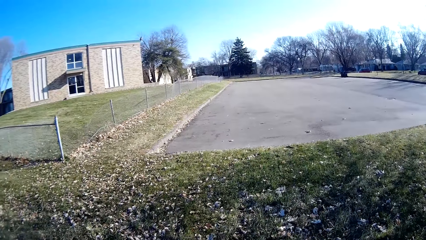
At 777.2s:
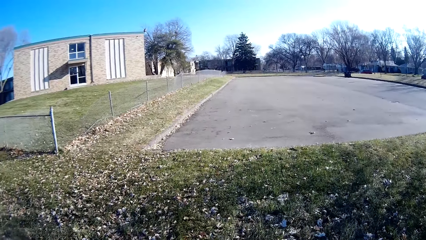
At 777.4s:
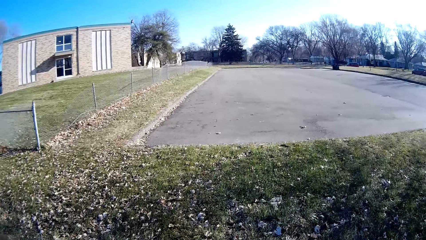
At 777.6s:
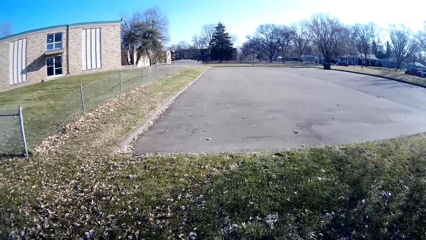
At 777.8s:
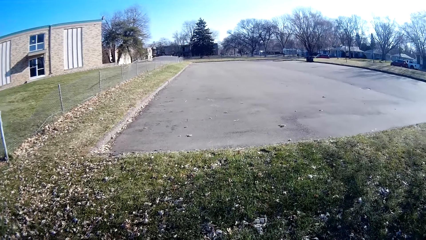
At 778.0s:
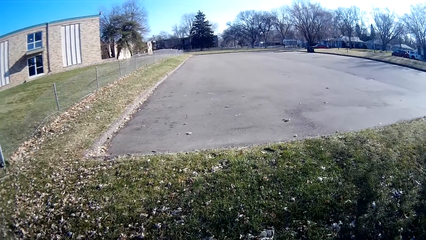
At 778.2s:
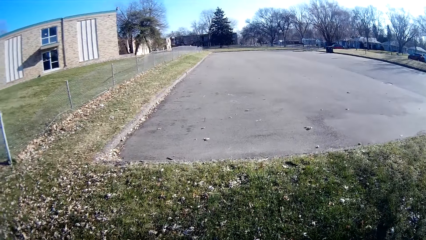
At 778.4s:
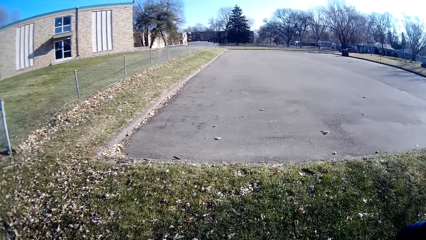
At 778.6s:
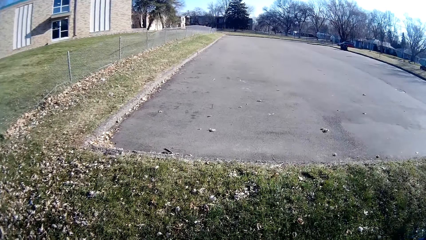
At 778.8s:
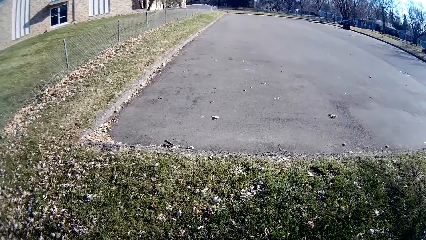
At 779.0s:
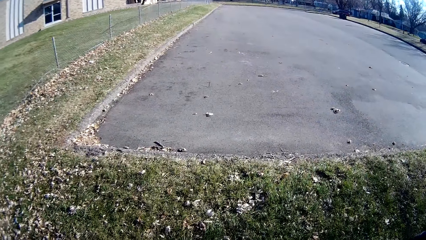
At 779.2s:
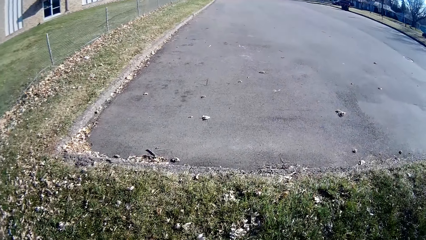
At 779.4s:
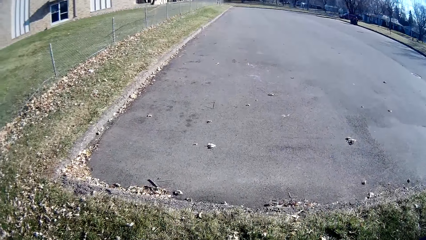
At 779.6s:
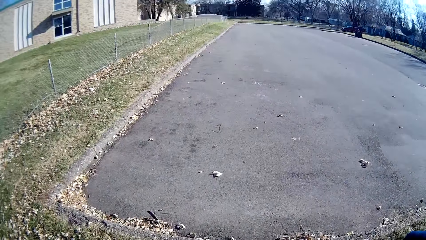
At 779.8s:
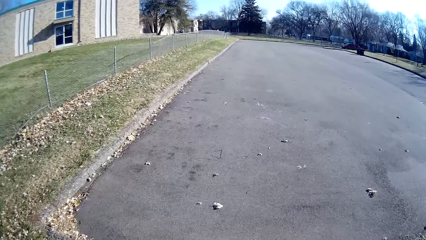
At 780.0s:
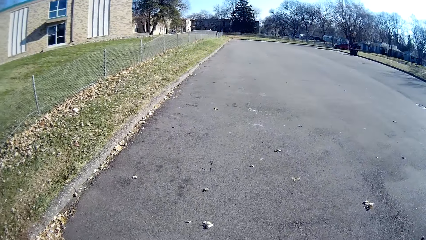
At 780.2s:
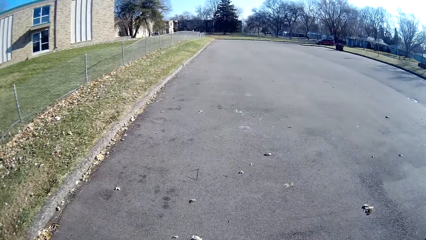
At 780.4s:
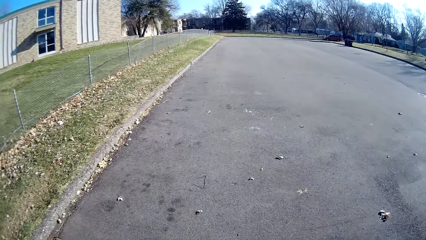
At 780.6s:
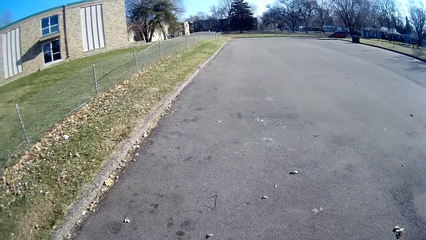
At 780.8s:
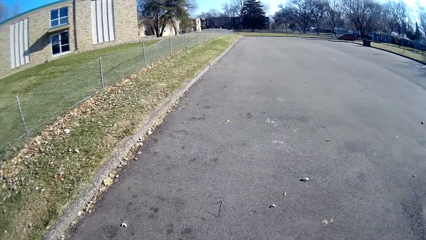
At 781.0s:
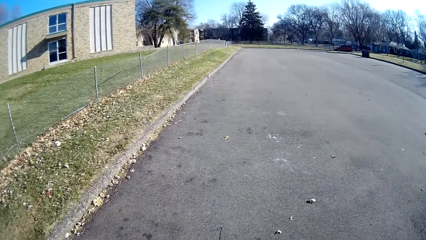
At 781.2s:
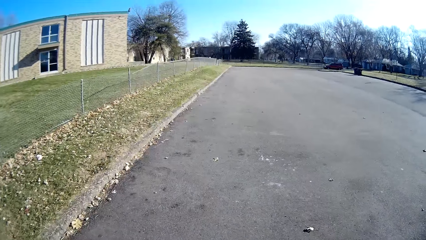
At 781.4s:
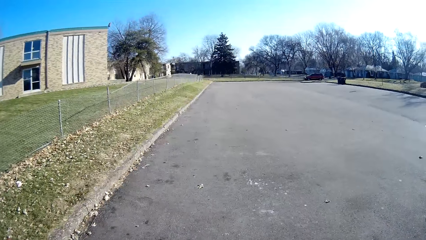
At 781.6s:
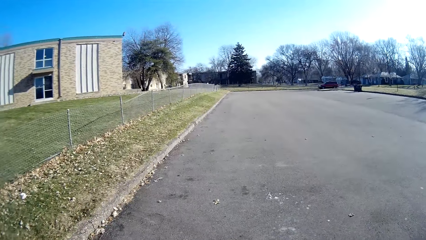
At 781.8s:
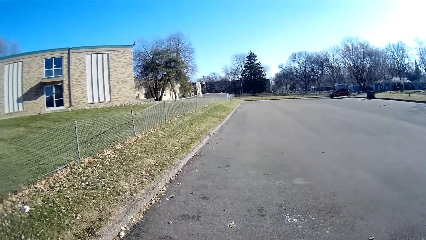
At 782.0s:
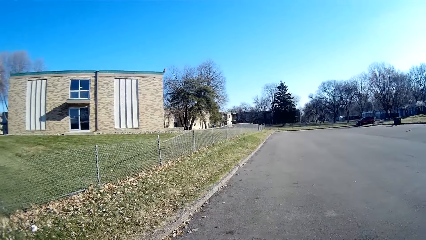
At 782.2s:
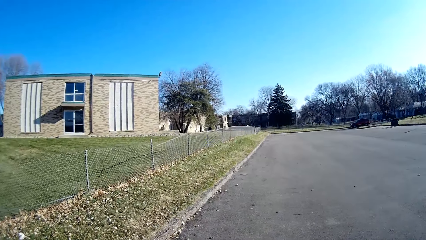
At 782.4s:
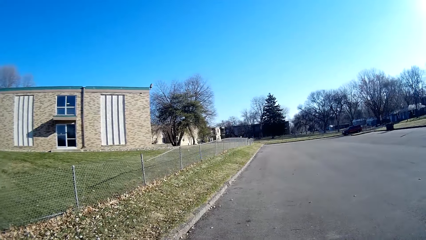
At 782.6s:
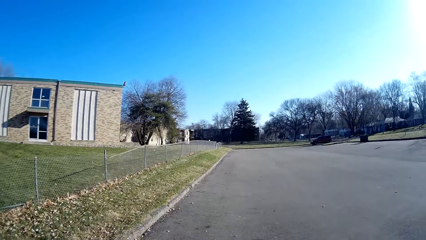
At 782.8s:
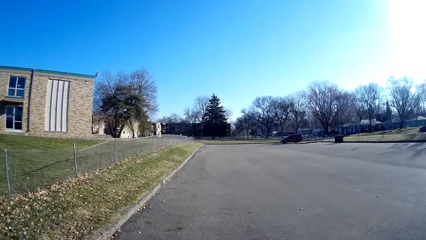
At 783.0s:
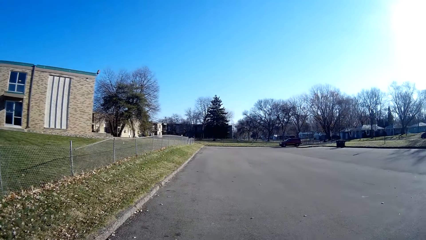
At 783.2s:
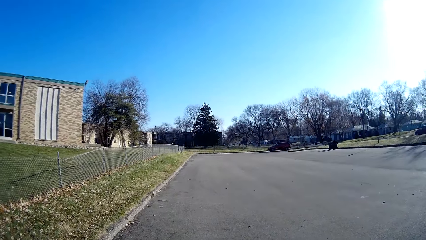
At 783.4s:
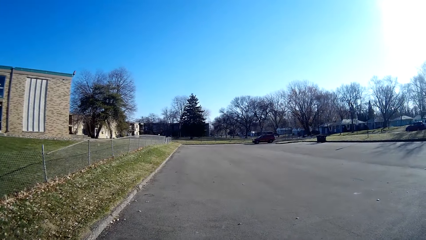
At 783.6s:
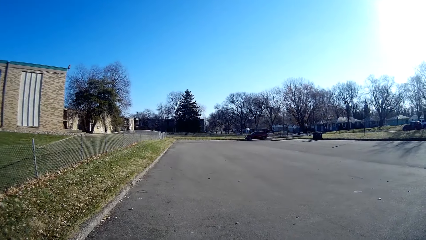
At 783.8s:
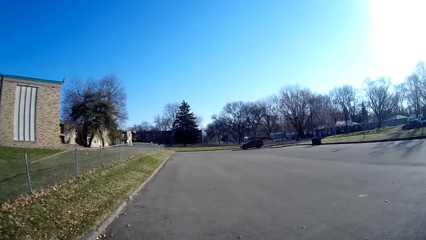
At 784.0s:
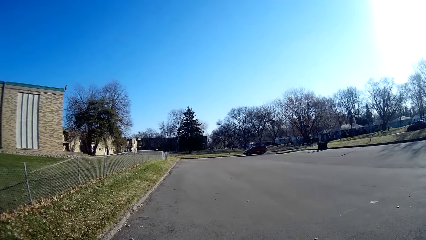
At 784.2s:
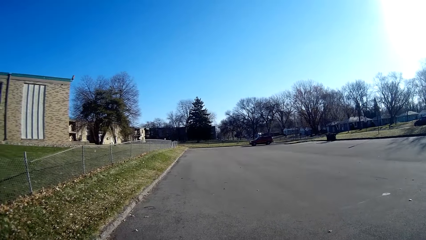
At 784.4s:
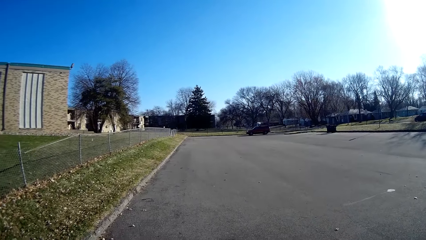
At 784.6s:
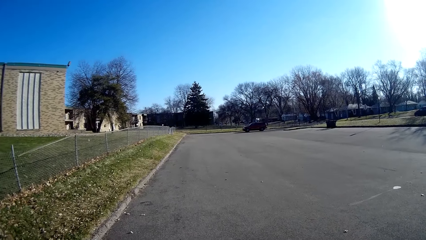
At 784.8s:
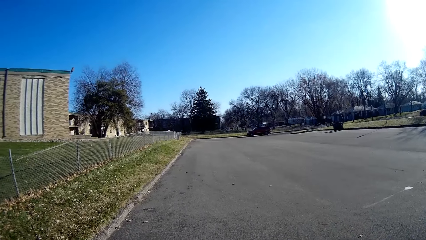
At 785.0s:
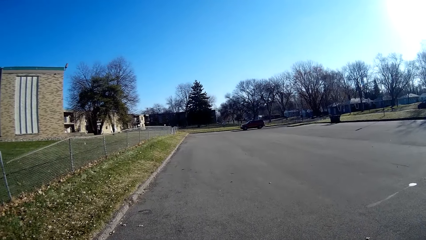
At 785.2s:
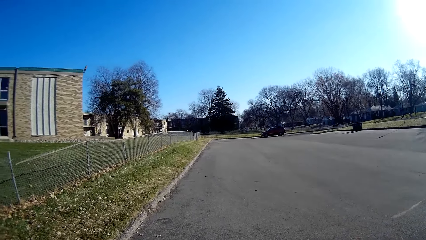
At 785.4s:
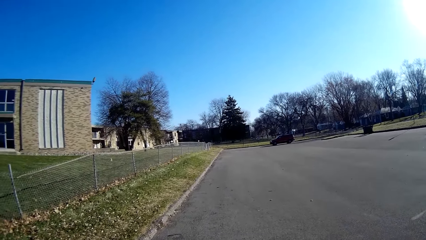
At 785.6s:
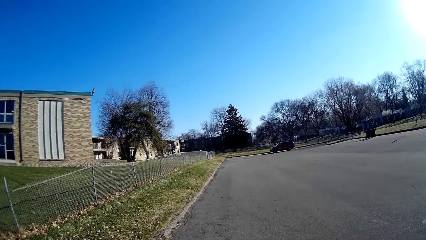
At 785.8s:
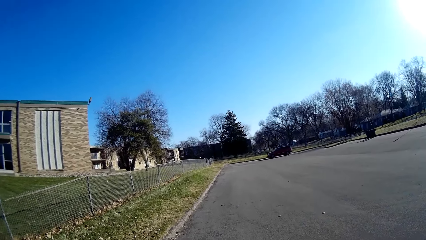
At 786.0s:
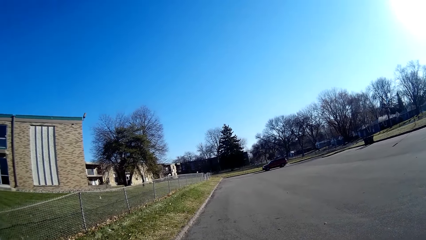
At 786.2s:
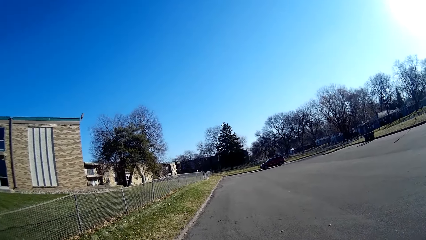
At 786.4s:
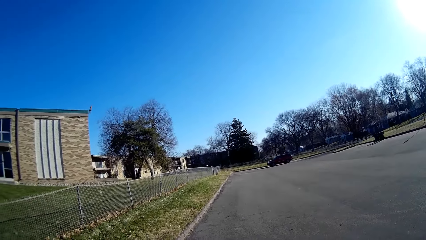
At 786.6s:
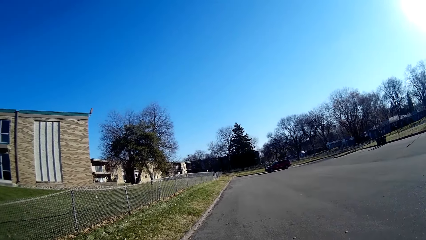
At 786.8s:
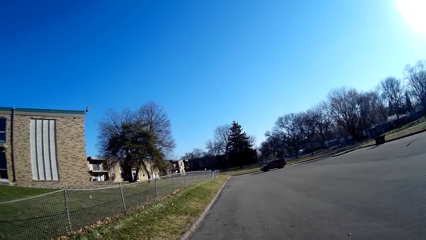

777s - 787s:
The camera wearer walks on the tarmac road.

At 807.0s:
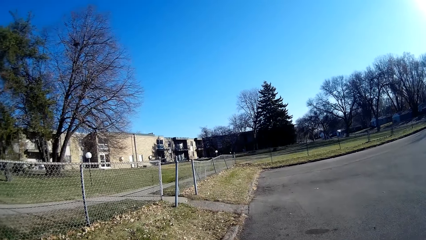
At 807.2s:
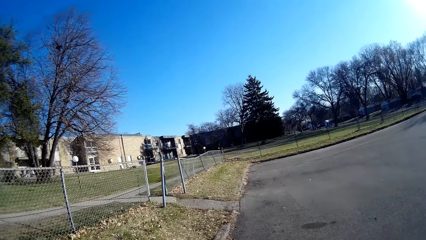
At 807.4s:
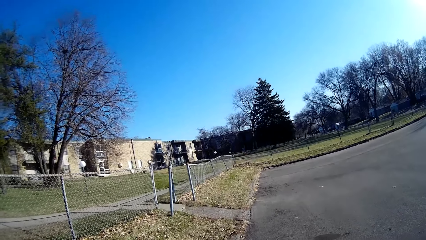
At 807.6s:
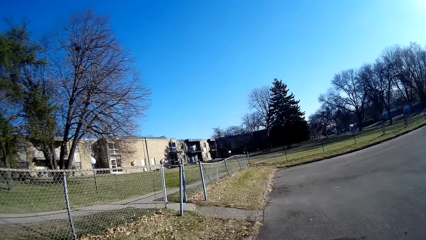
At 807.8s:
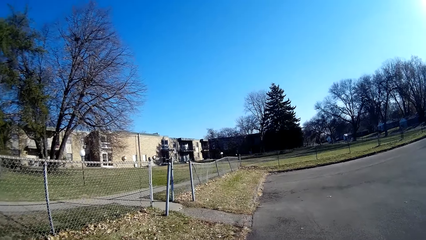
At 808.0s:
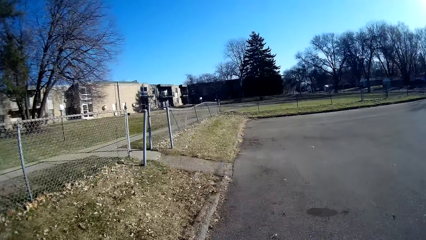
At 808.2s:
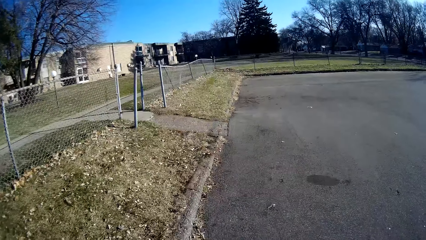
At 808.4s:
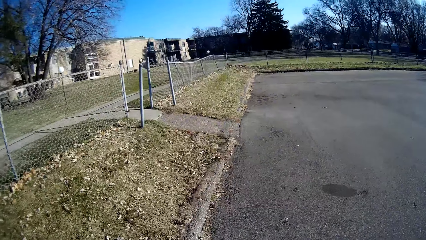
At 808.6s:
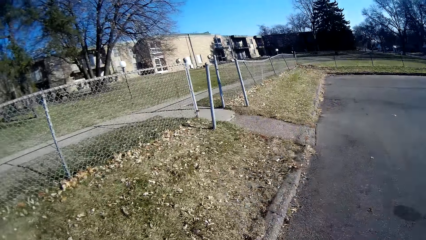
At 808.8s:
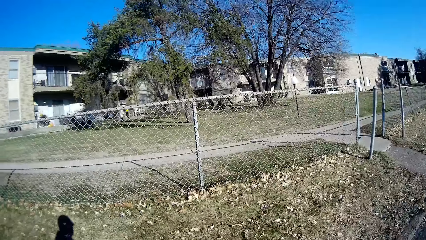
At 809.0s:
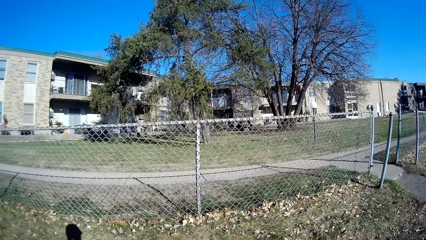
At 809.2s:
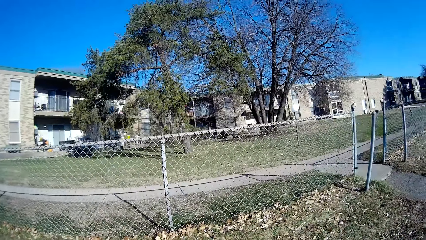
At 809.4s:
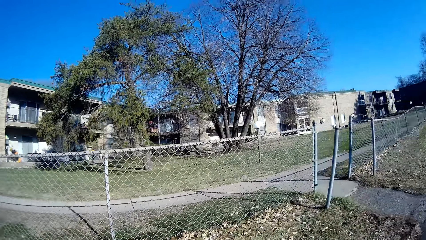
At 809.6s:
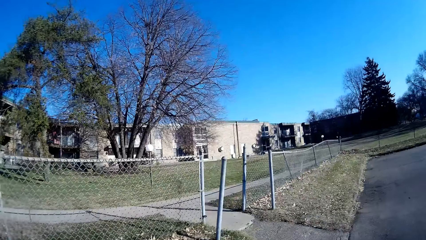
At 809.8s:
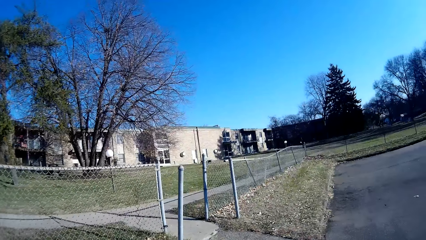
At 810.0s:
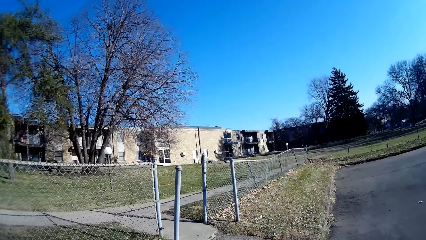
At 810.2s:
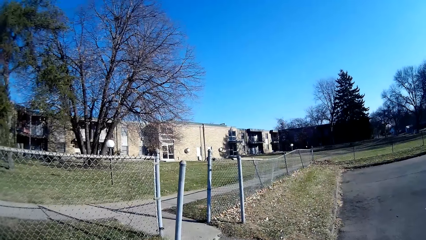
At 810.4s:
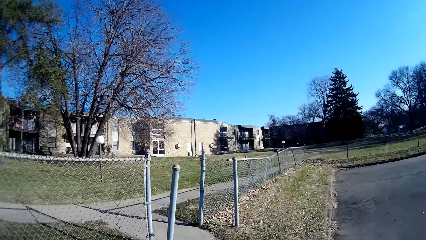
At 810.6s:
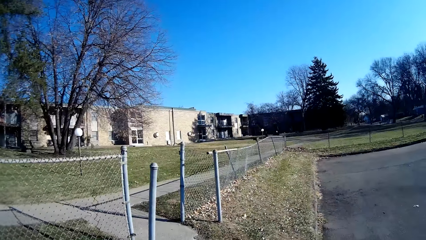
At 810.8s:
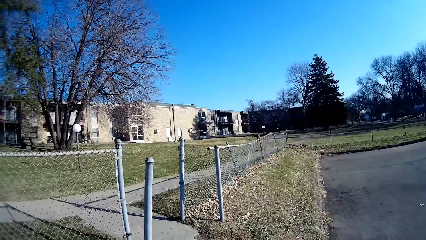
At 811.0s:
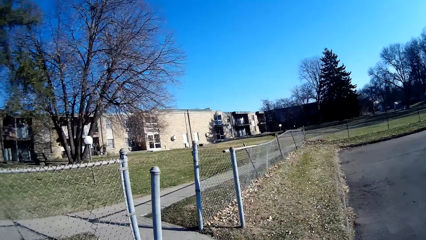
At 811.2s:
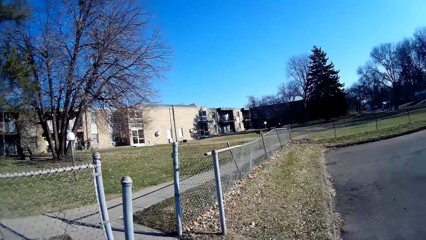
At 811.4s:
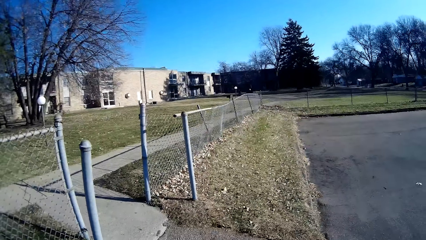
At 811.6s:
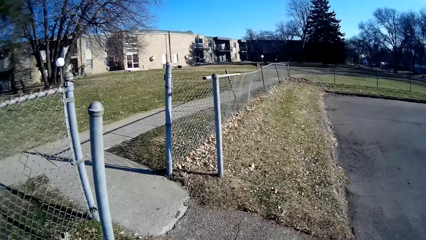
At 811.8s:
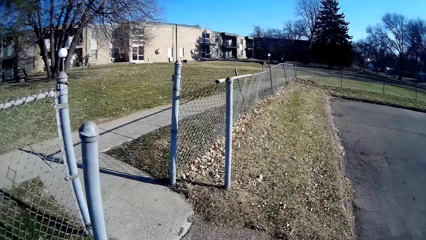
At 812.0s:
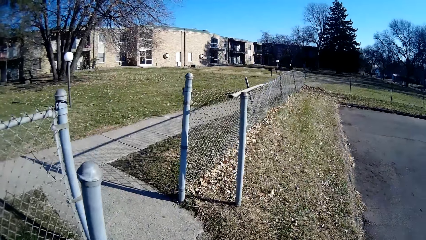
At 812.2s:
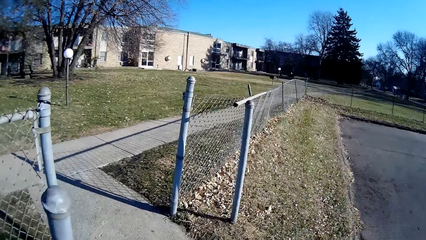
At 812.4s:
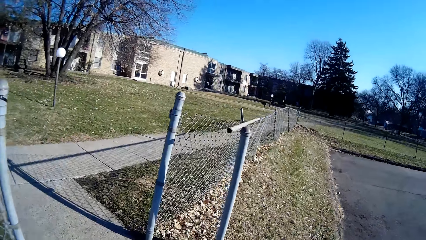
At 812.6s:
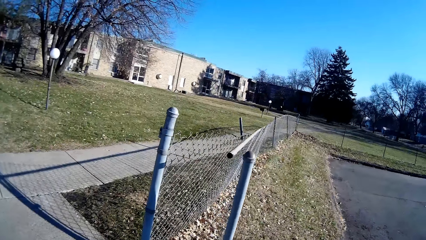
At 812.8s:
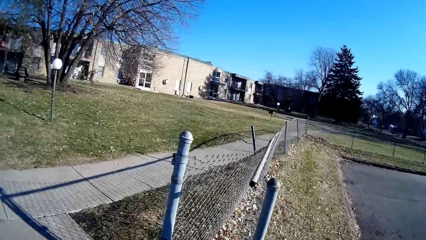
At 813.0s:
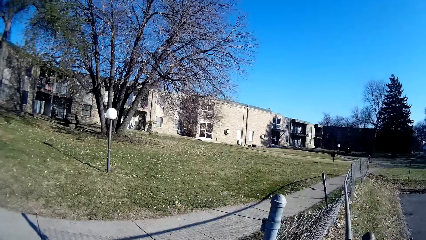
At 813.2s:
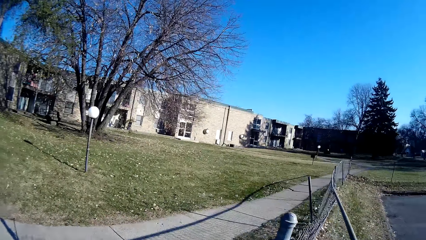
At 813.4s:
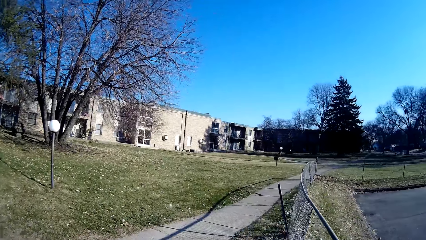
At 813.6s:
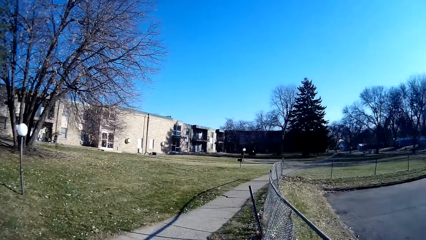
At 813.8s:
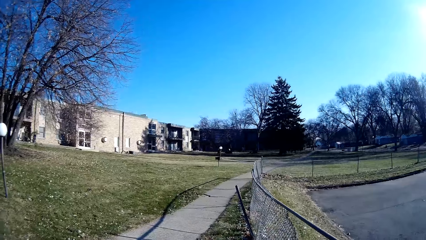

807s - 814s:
The camera wearer looks aside. They walk through the open fence.
